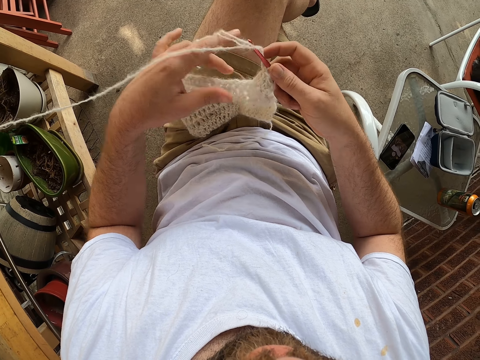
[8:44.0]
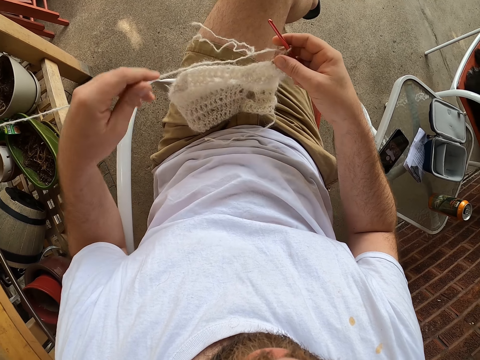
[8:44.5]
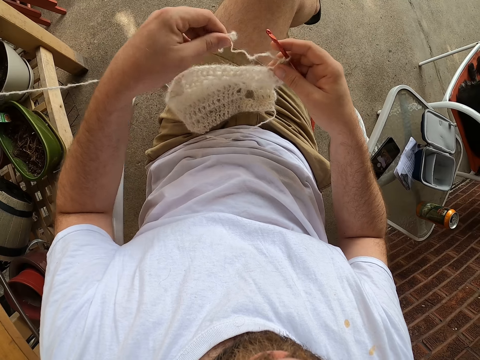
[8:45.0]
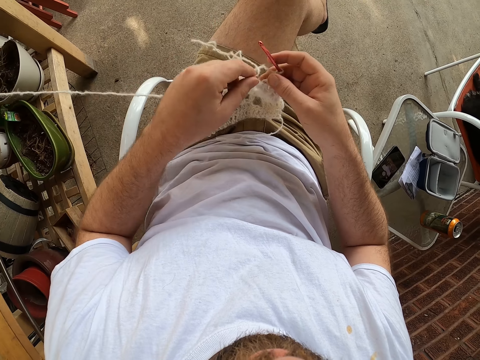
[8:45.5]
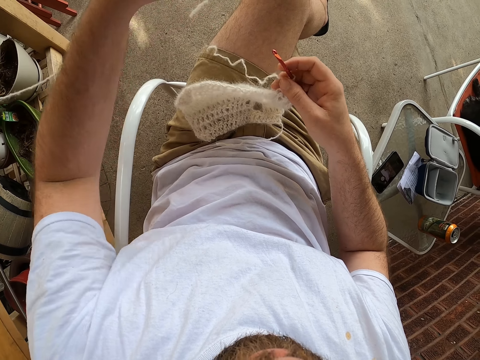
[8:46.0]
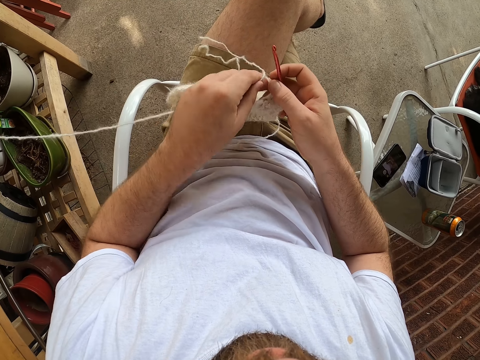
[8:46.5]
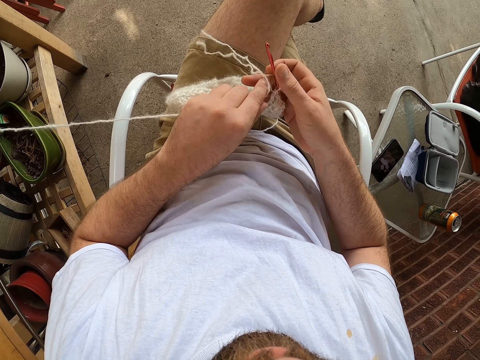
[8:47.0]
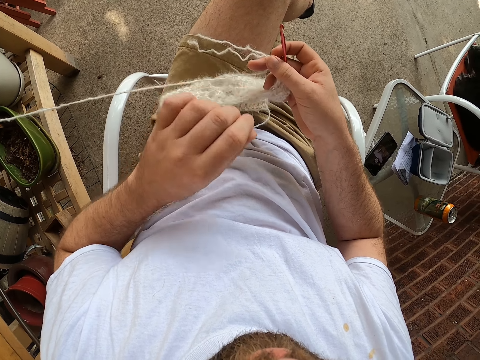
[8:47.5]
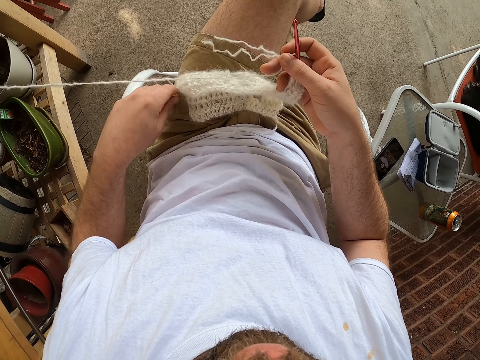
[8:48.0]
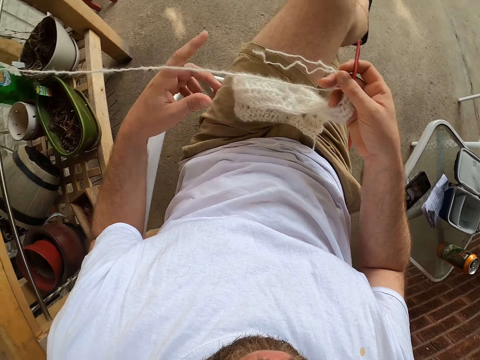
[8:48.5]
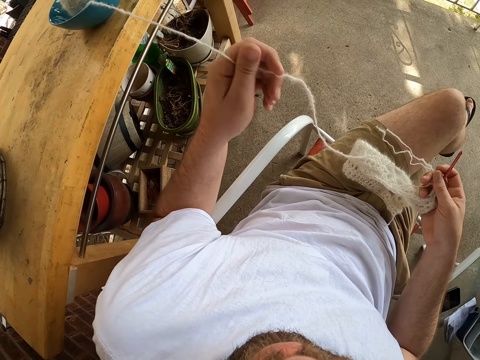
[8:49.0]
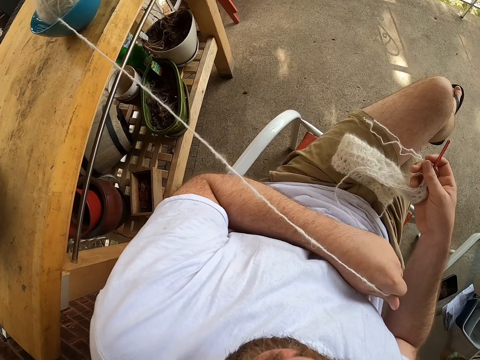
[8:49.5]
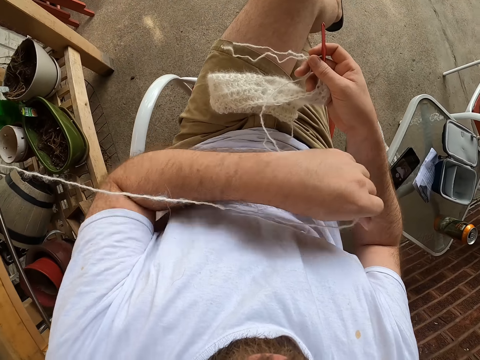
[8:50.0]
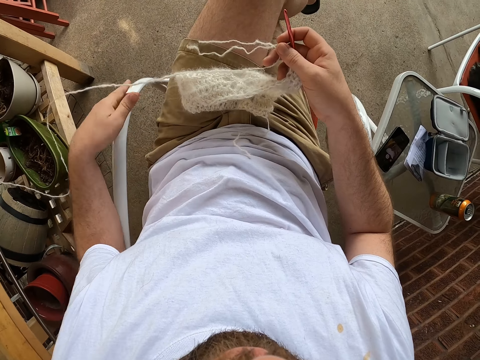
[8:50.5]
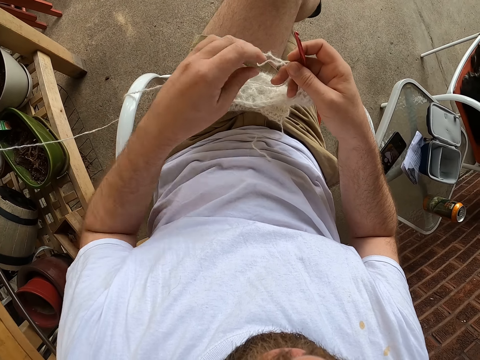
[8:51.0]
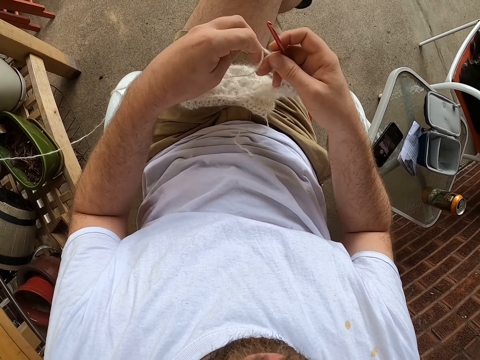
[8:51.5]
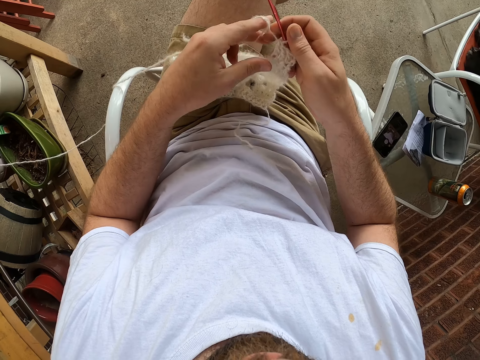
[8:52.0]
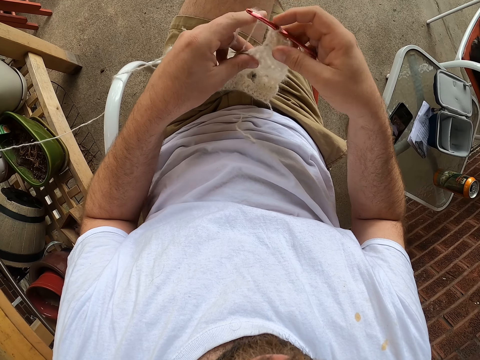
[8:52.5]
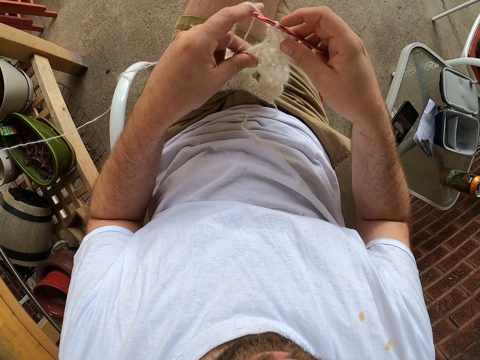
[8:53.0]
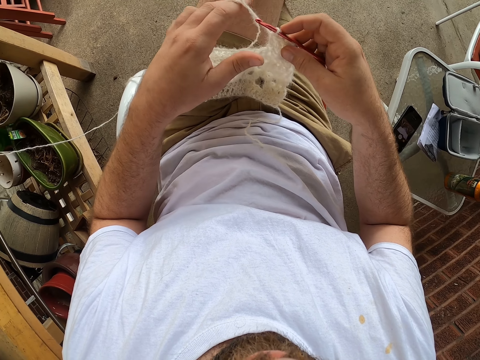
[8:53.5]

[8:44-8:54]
The camera wearer adjusts the thread. He pulls on the thread with his left hand. He adjusts the thread on his left hand.

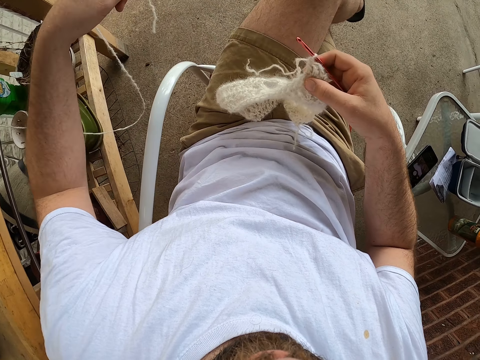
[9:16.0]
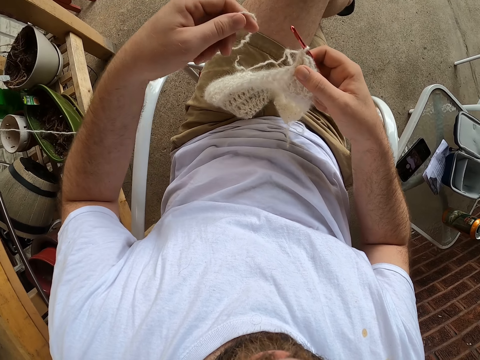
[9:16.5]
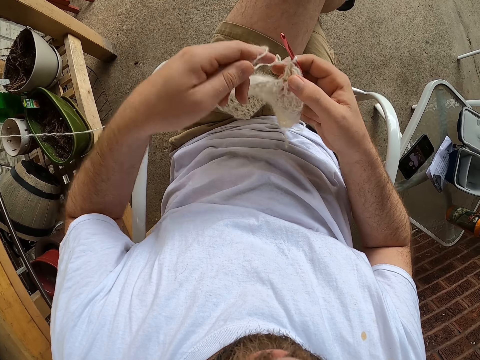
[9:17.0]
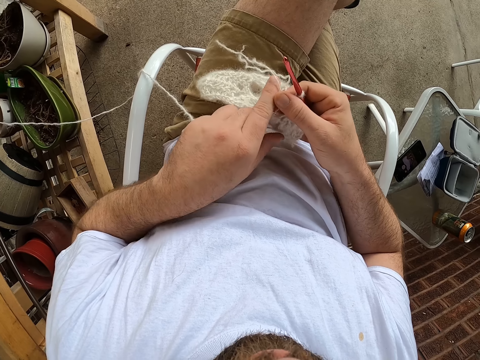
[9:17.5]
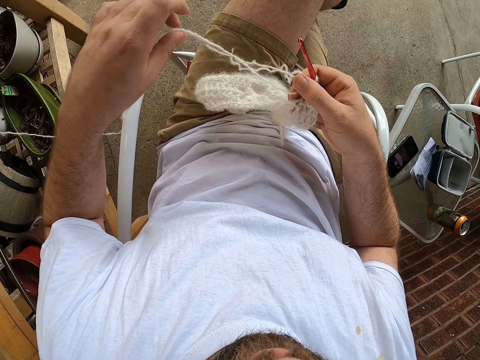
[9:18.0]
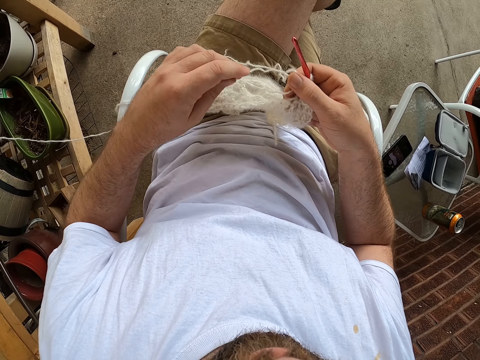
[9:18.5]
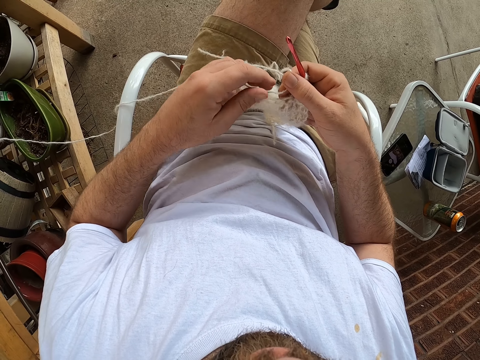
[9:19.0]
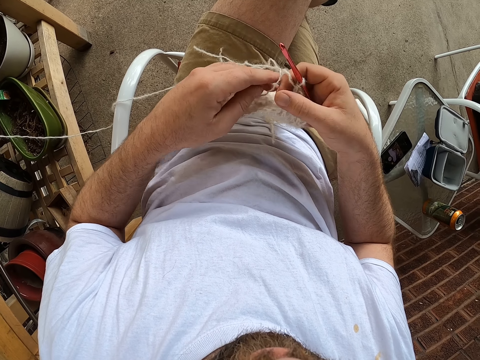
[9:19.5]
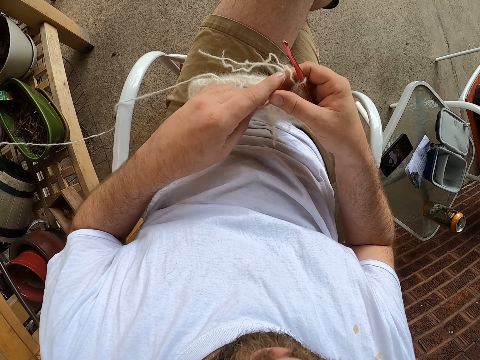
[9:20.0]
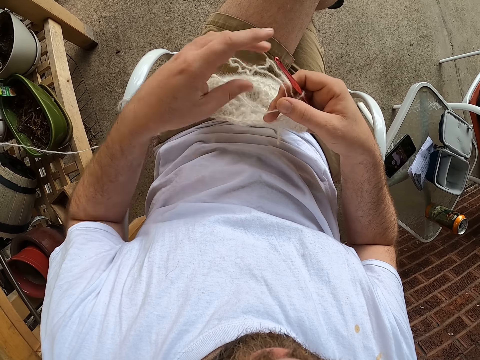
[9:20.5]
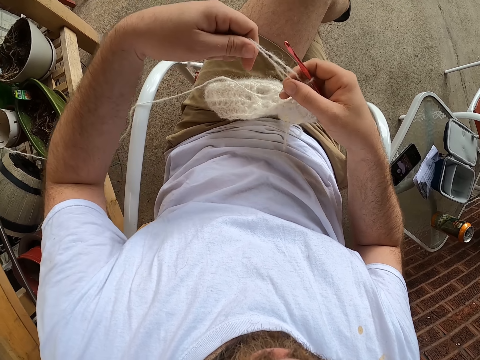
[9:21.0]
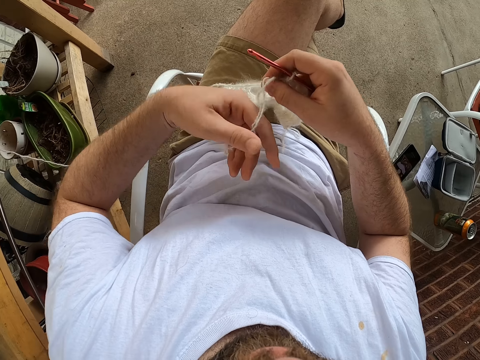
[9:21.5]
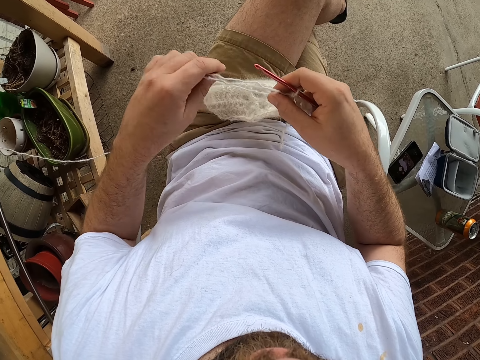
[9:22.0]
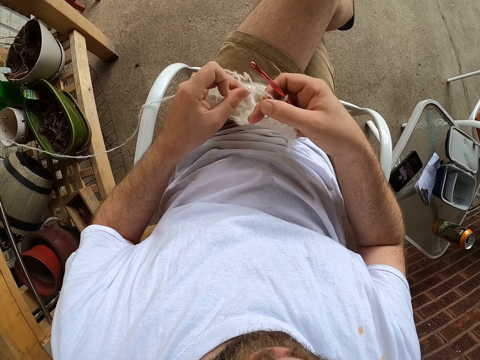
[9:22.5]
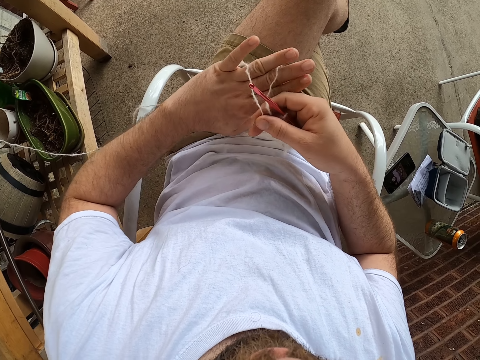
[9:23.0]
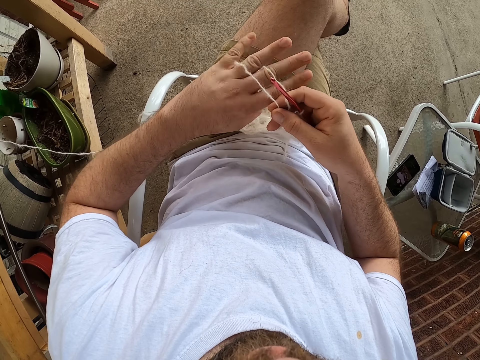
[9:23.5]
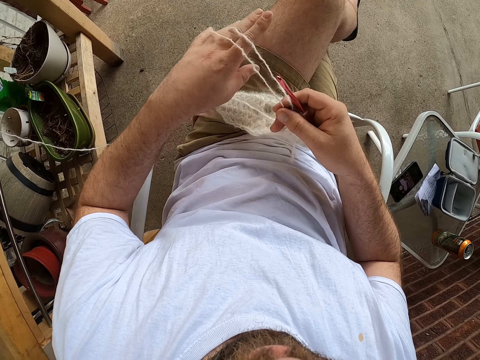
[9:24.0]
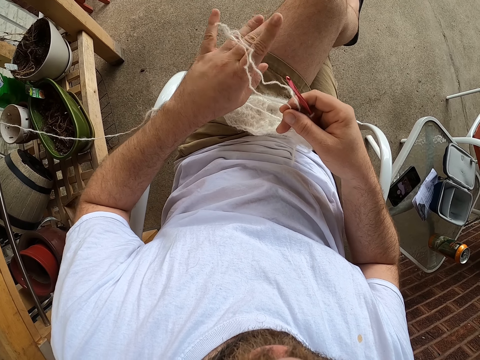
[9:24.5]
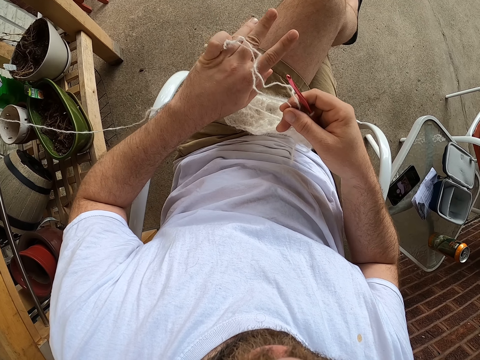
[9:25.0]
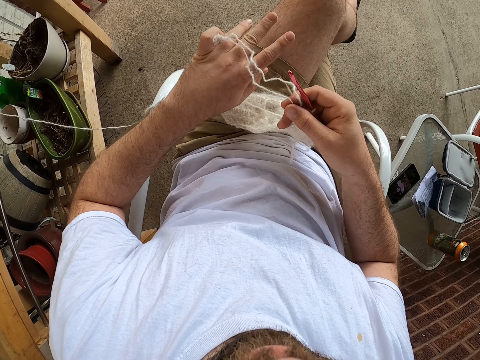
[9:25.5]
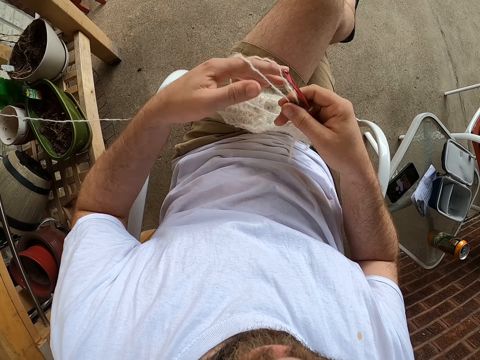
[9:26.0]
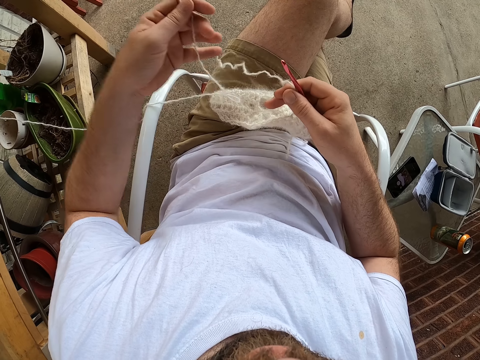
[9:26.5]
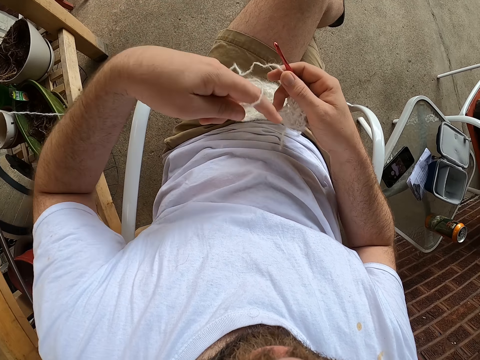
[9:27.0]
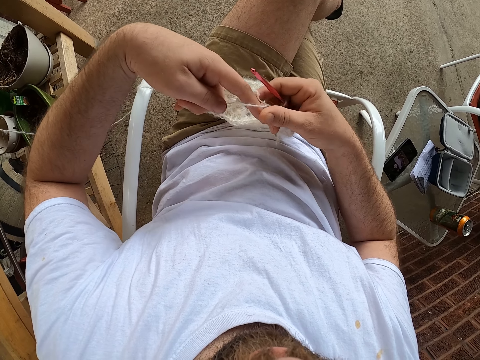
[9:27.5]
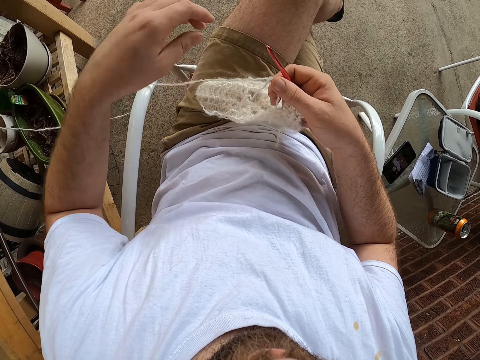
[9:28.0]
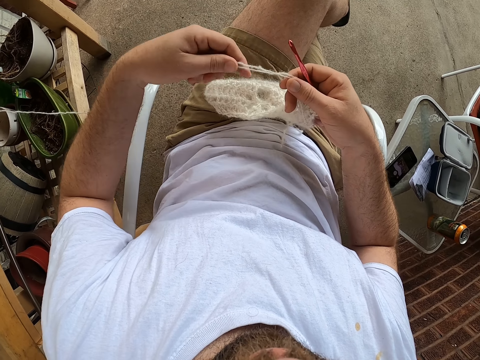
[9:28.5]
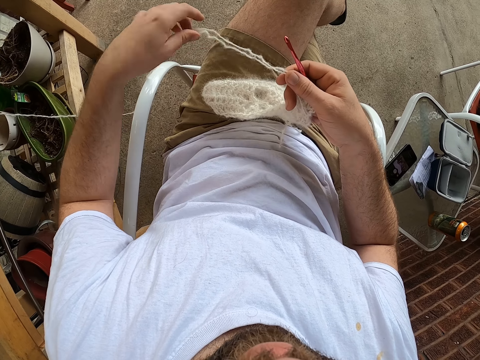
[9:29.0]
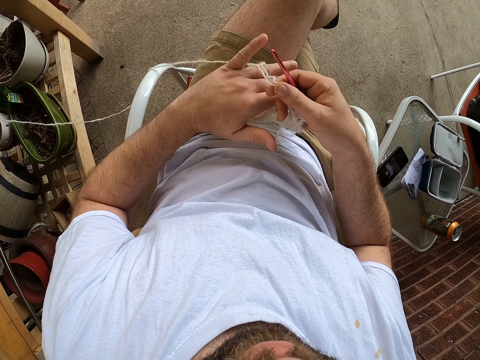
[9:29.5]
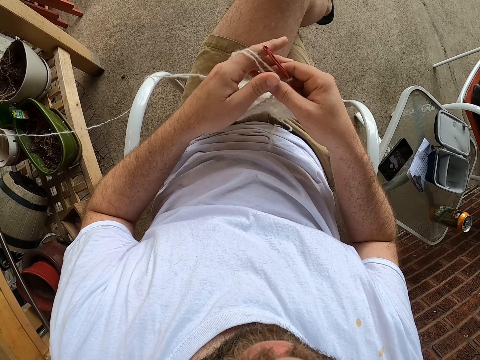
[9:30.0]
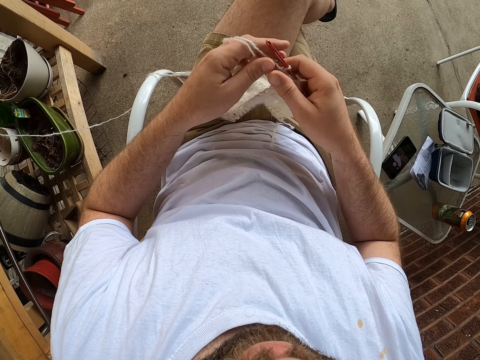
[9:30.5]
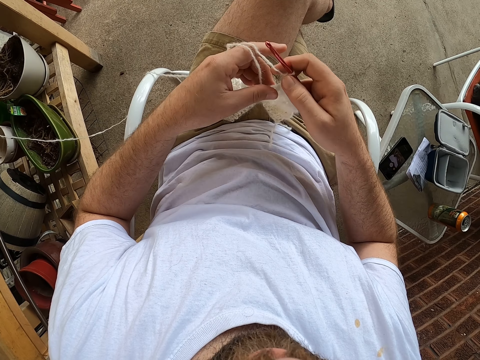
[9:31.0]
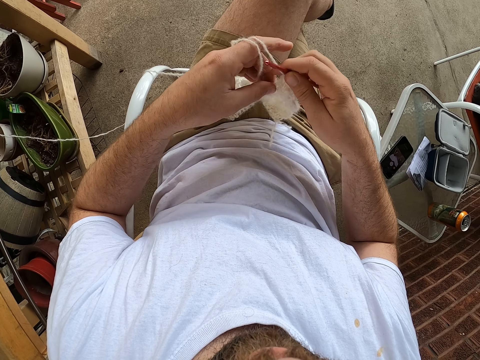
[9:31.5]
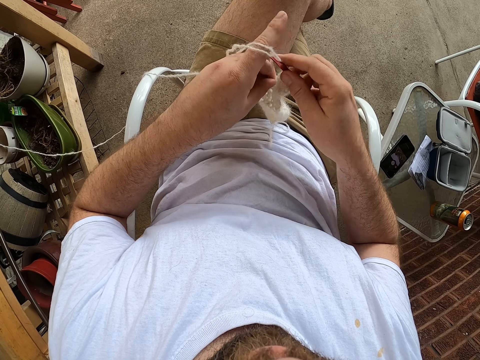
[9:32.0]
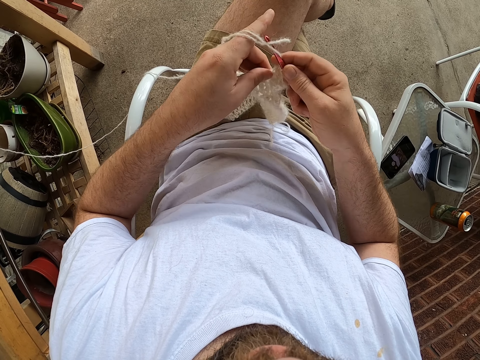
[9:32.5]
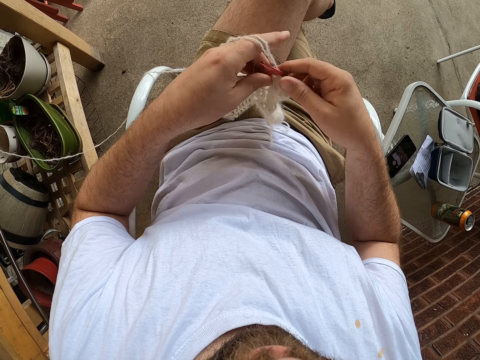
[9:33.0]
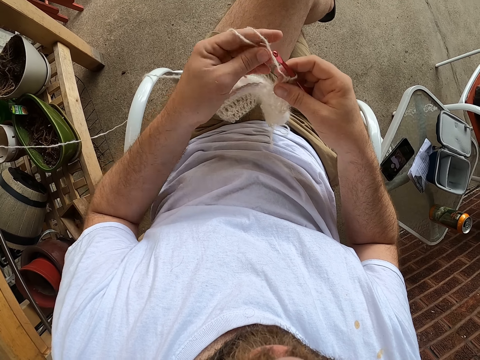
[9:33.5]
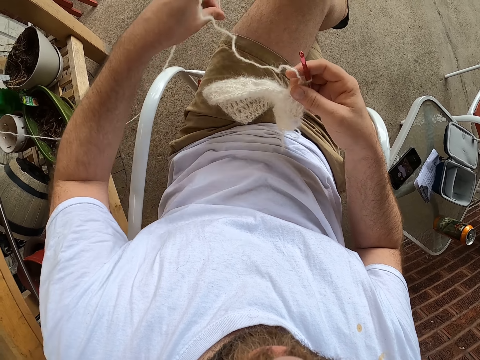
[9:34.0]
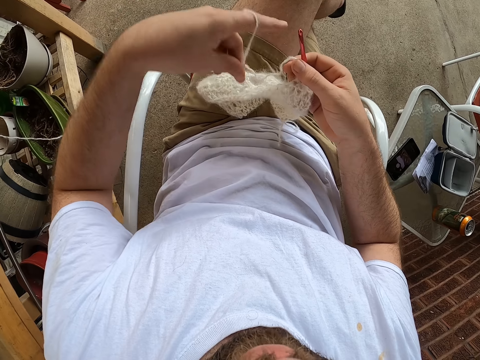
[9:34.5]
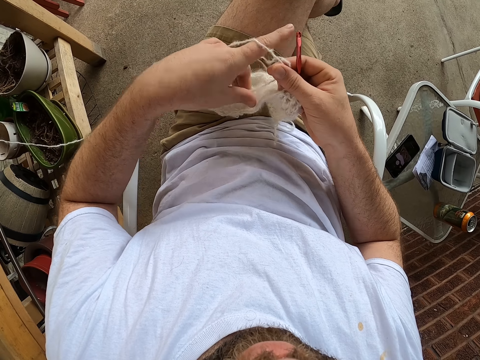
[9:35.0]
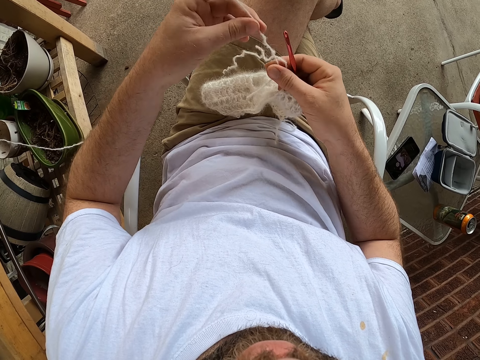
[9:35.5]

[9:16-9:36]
The camera wearer adds the yarn to the scarf. They align the string properly on the hands.
